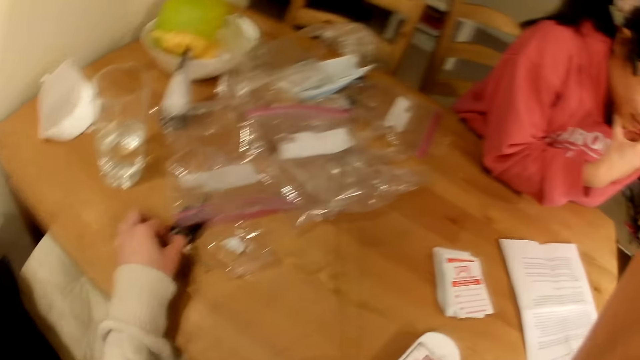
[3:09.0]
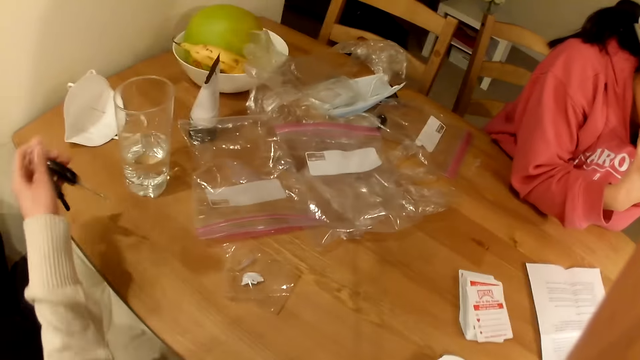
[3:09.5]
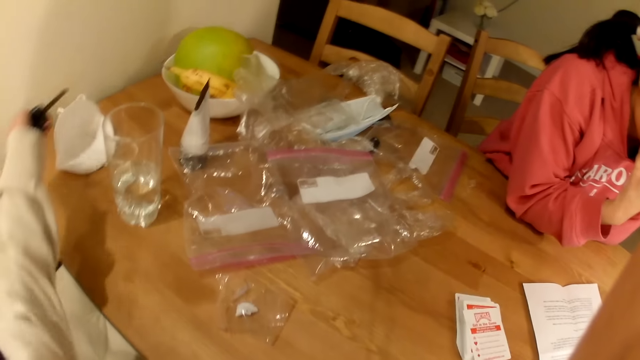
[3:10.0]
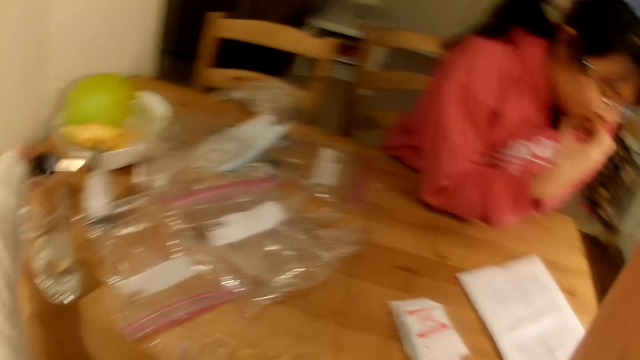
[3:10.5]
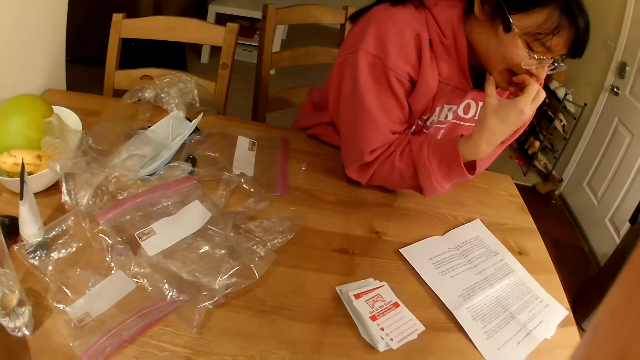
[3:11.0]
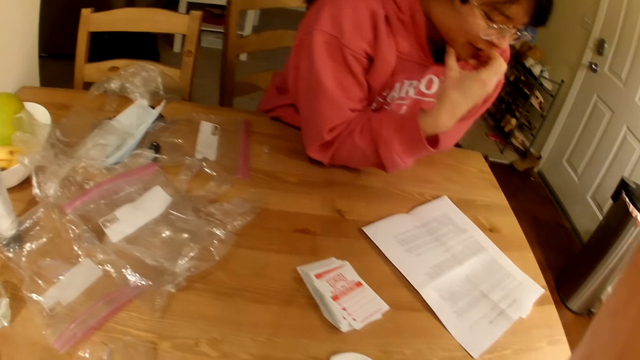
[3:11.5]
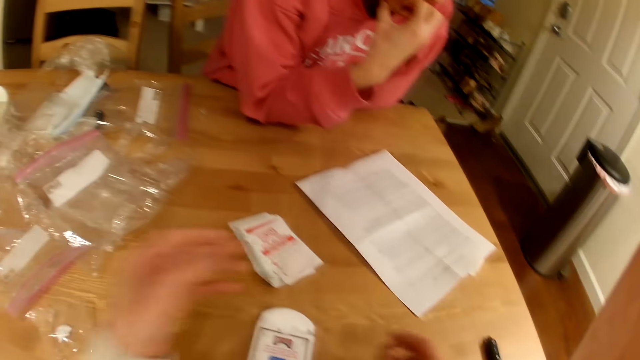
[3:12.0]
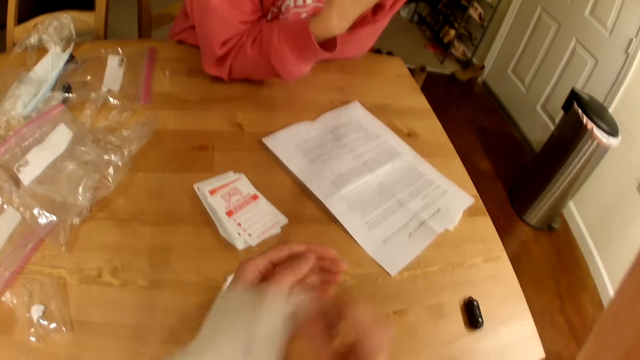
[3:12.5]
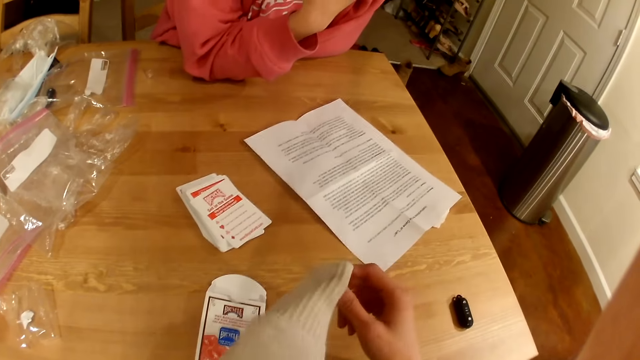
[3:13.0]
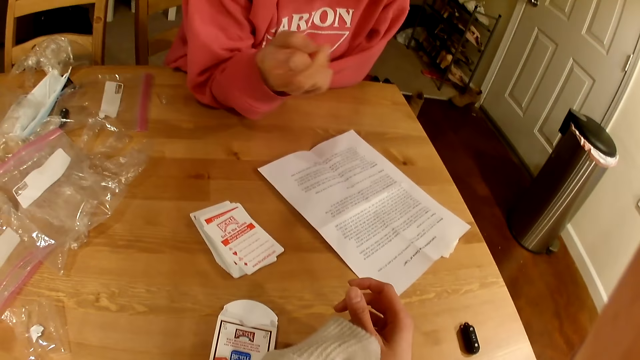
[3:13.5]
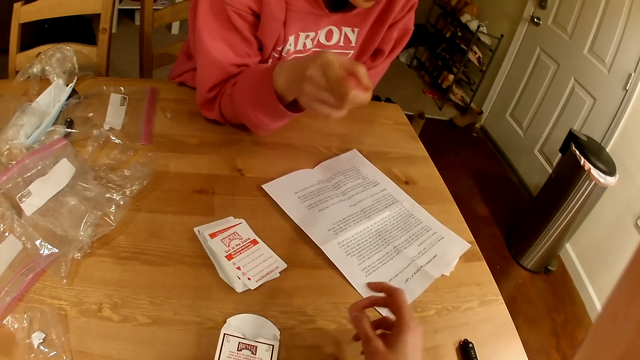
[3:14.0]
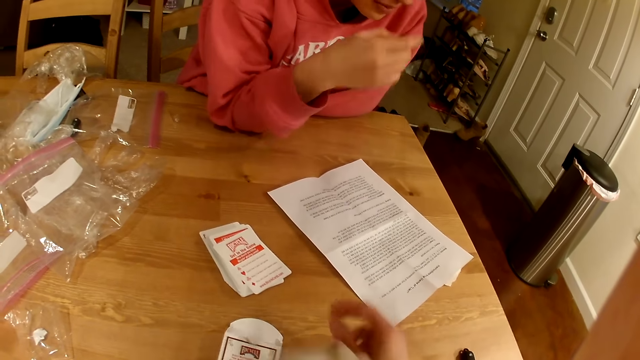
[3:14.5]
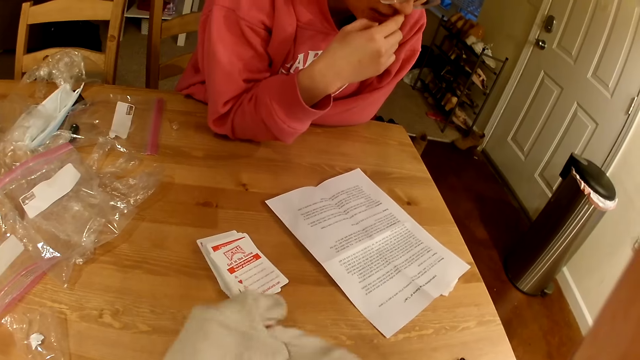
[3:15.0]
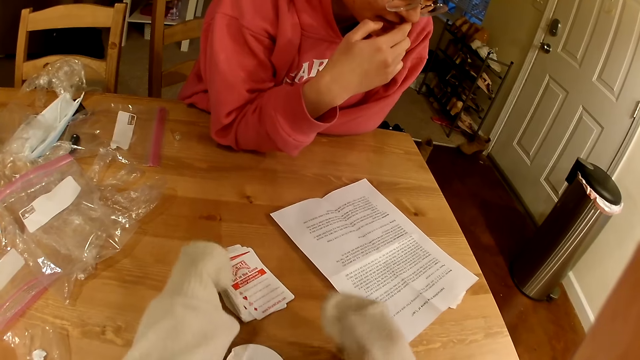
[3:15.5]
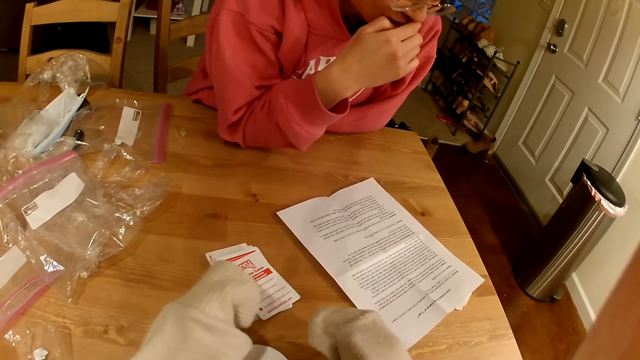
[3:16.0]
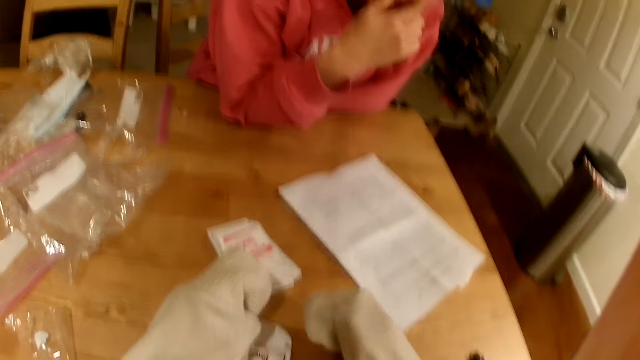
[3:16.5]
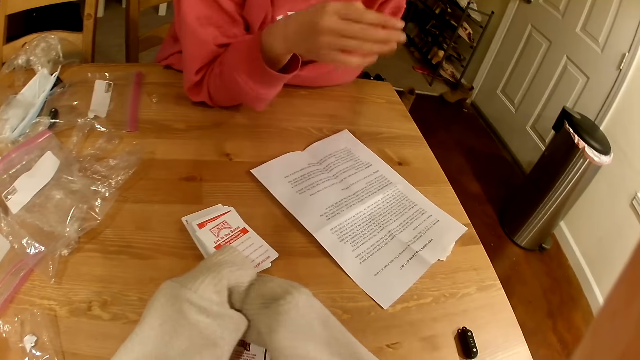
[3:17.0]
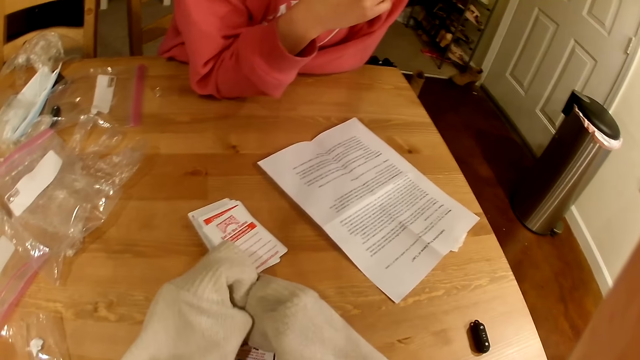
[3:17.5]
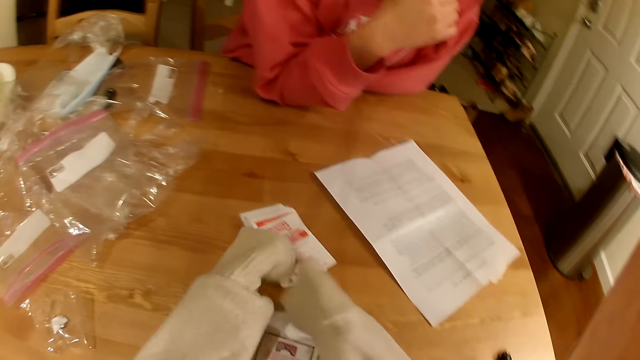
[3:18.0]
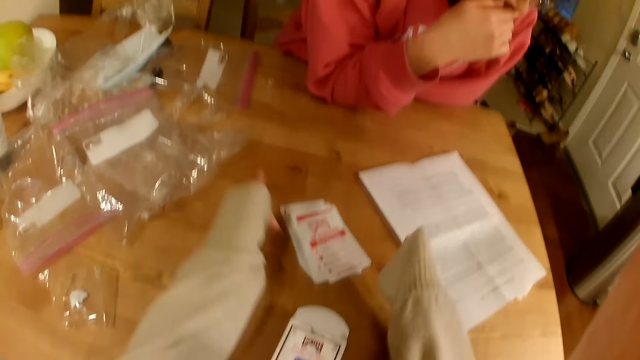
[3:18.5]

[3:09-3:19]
The camera wearer picks up the keys on the table. They move the keys. They place the keys on the table. They pull the sweater. A woman uses gestures. The woman moves her hand to her lips.

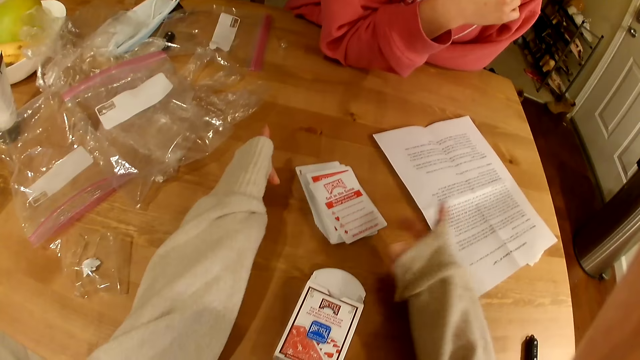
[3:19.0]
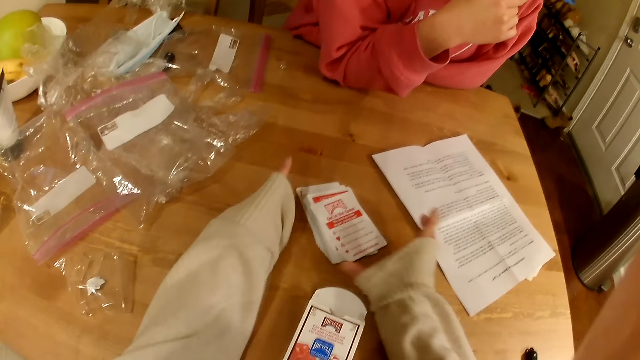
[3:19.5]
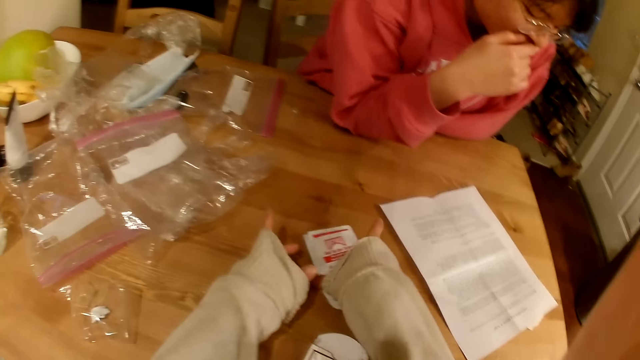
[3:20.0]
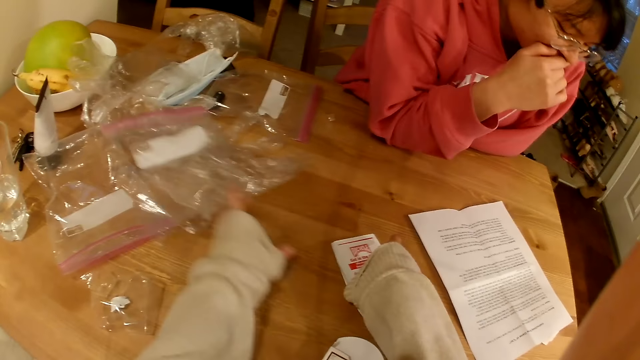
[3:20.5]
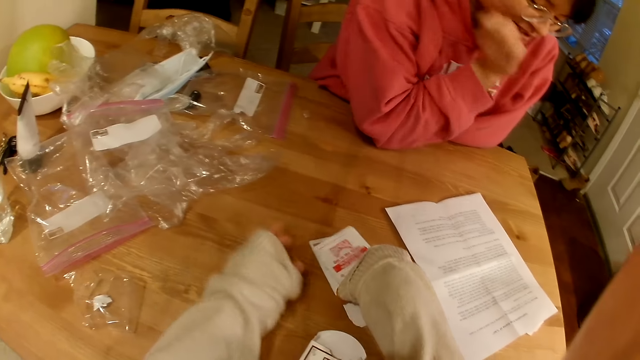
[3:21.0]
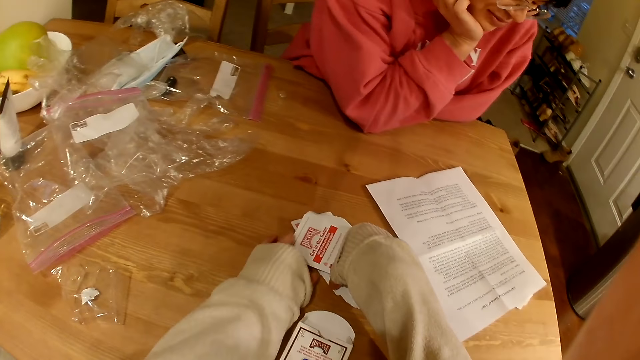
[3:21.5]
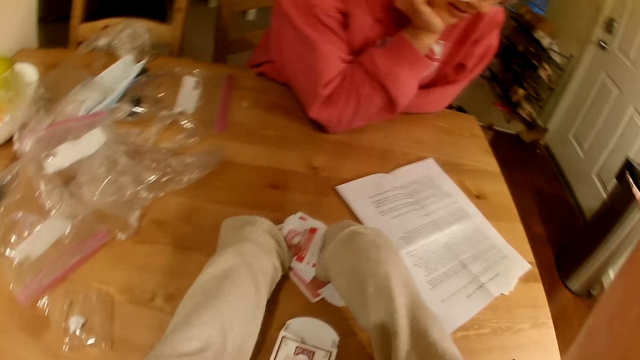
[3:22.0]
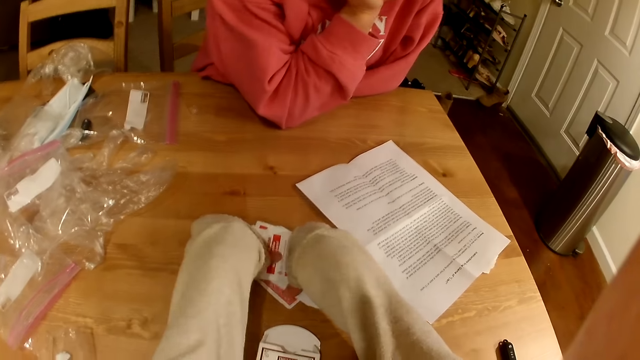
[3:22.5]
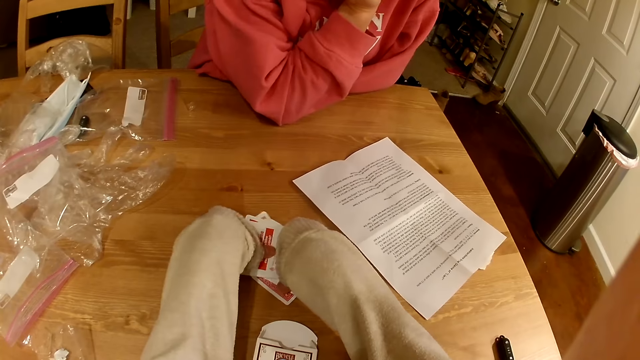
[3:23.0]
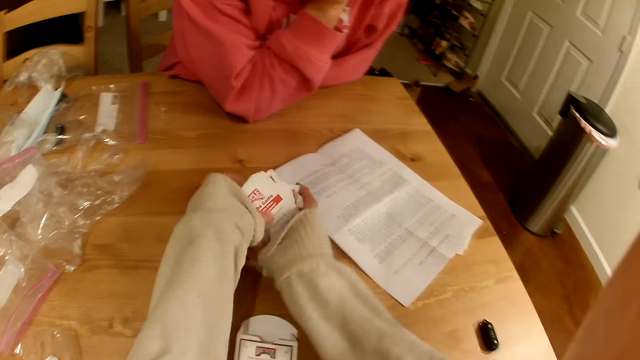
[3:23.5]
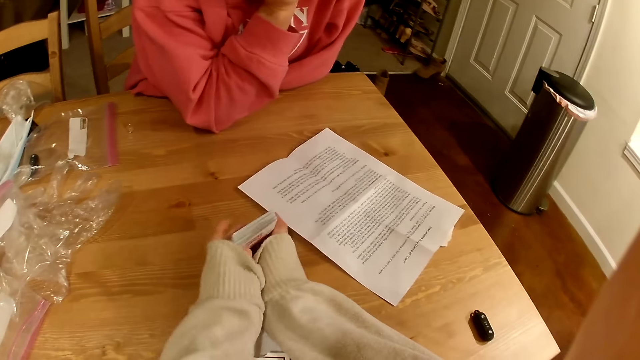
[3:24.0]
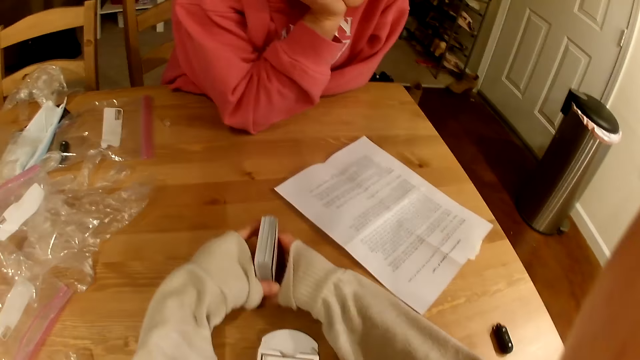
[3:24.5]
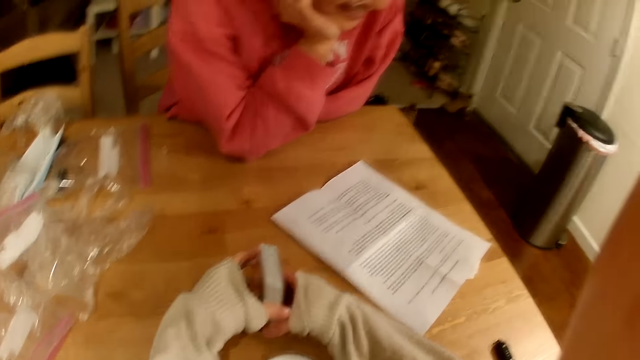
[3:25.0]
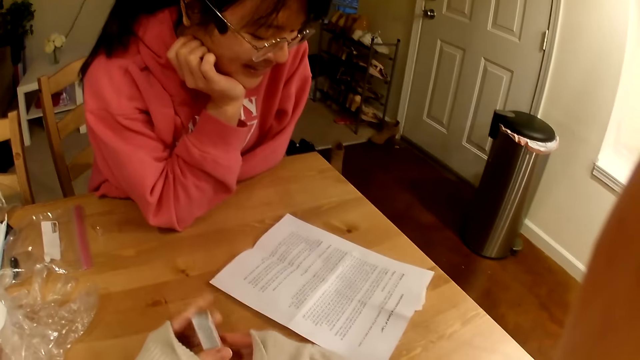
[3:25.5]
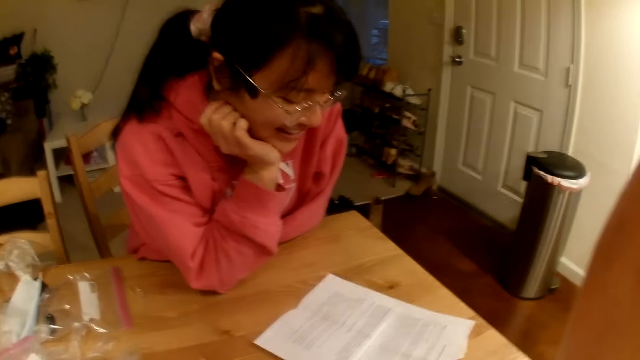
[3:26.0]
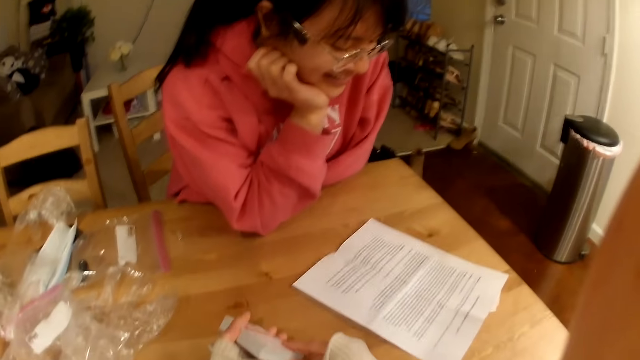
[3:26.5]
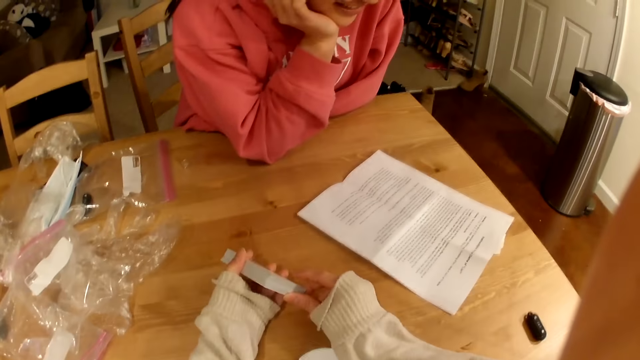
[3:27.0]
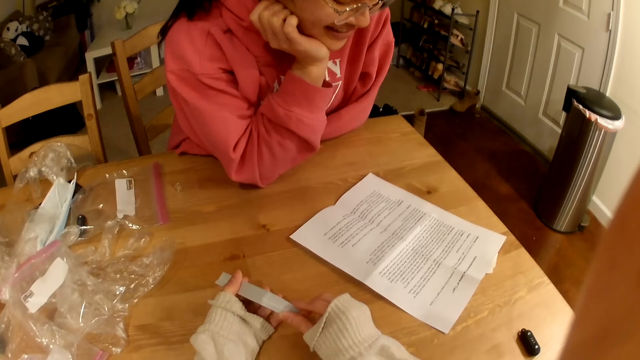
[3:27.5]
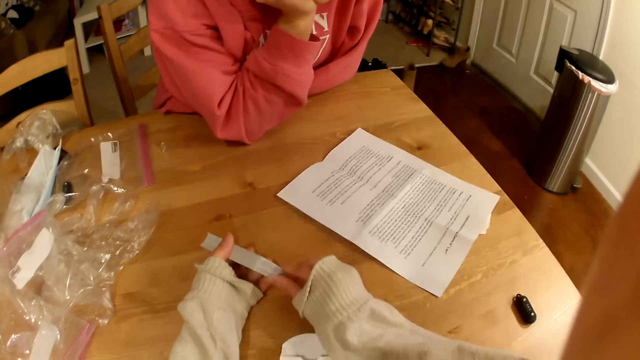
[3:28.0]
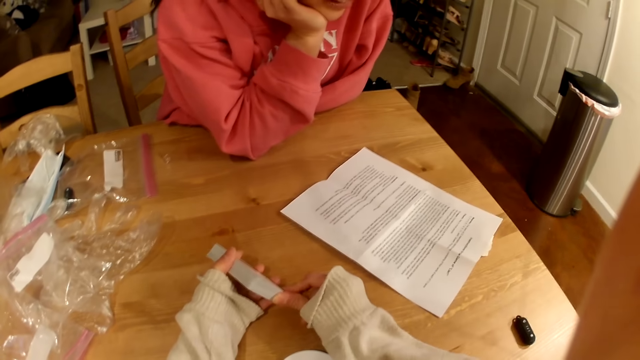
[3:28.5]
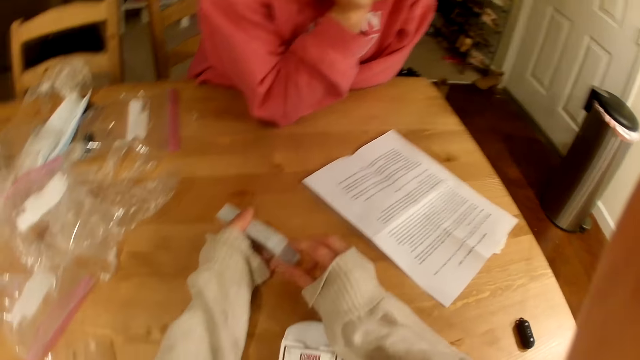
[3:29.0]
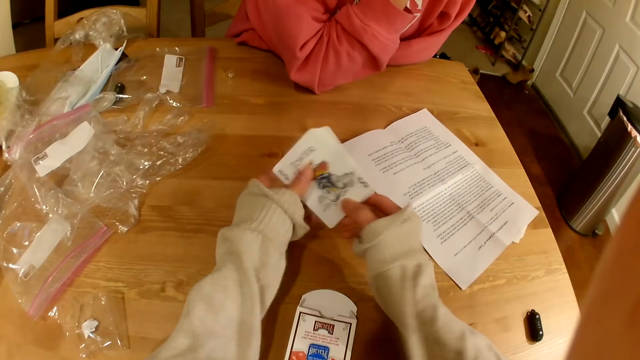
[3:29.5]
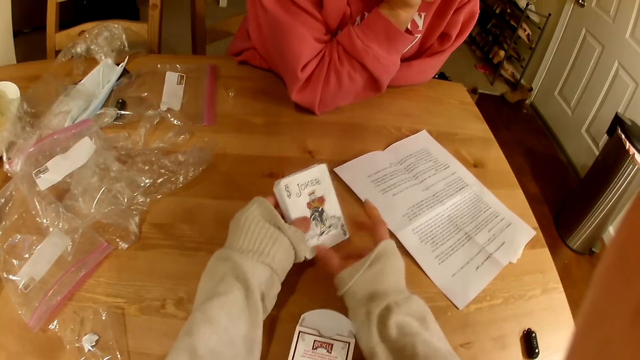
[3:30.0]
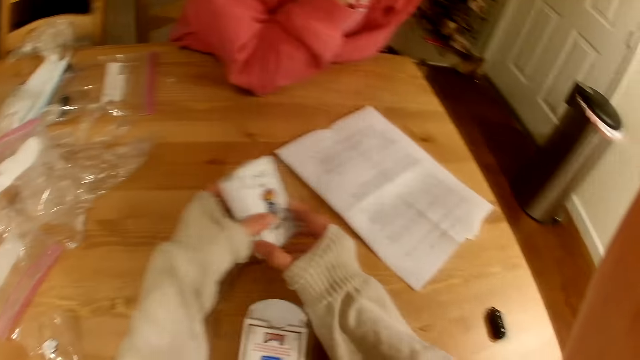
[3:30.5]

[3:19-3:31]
The camera wearer moves the ziplock bags on the table. A woman places her chin on her hand. The camera wearer picks up the cards on the table.
